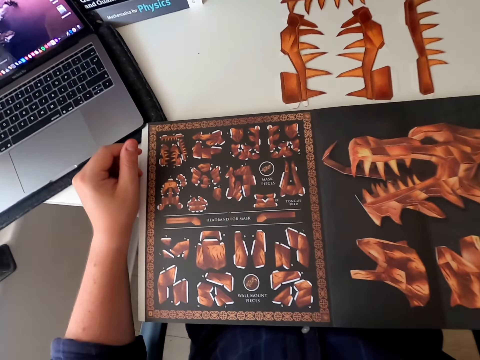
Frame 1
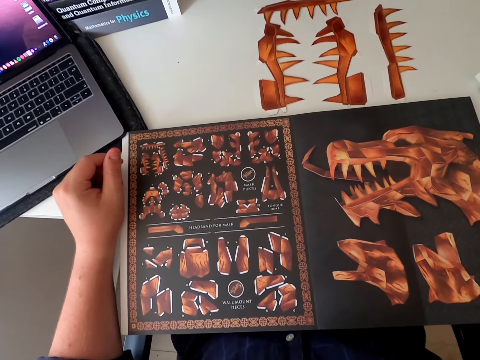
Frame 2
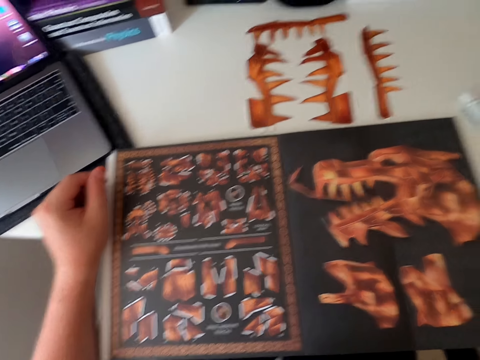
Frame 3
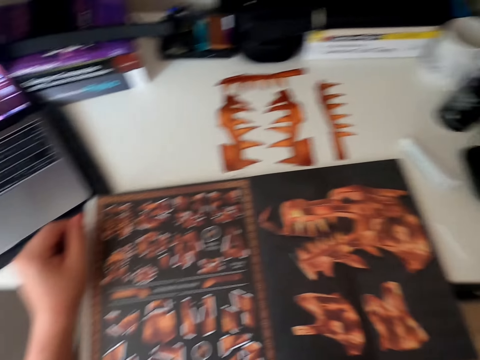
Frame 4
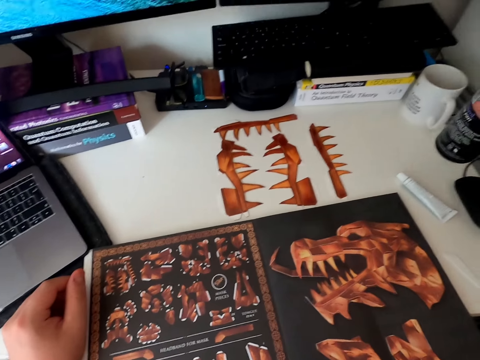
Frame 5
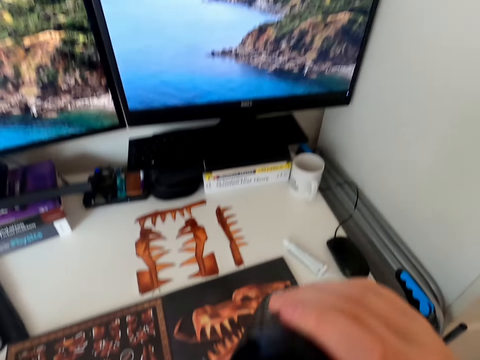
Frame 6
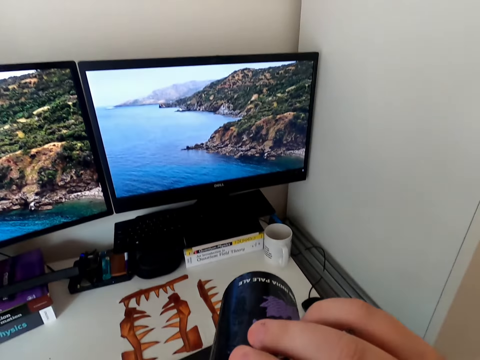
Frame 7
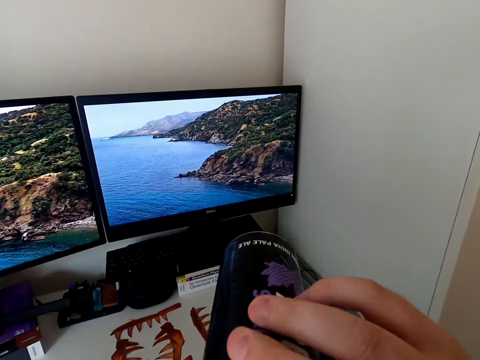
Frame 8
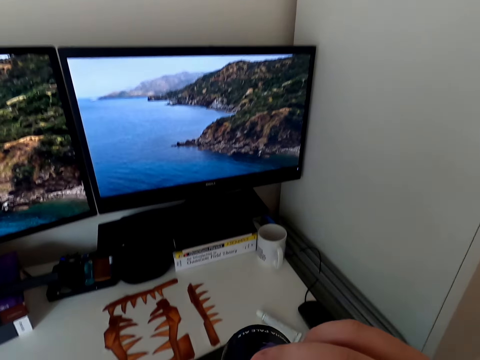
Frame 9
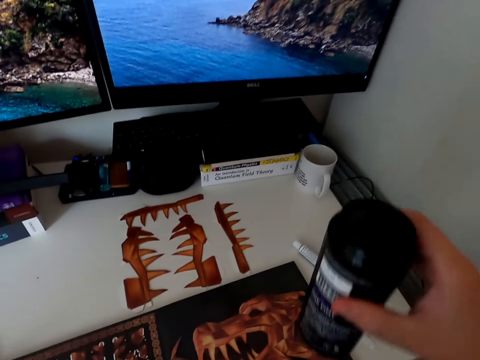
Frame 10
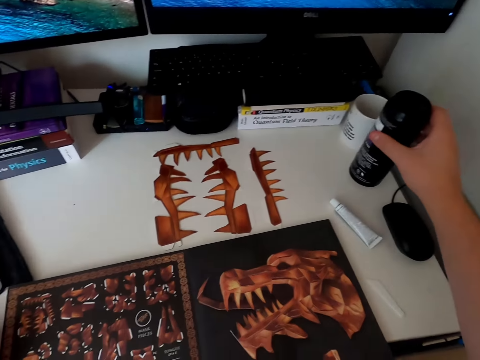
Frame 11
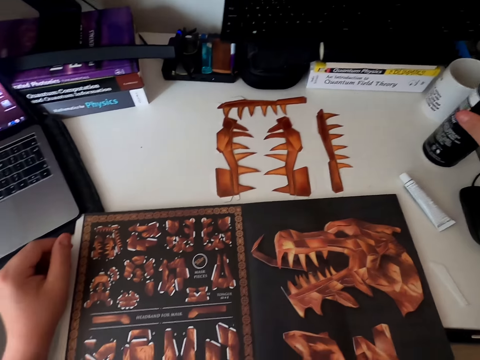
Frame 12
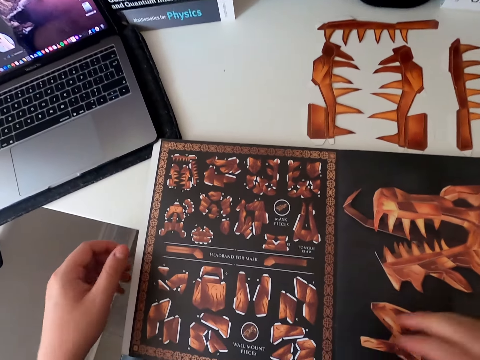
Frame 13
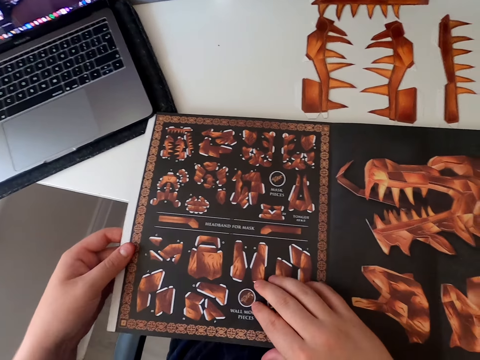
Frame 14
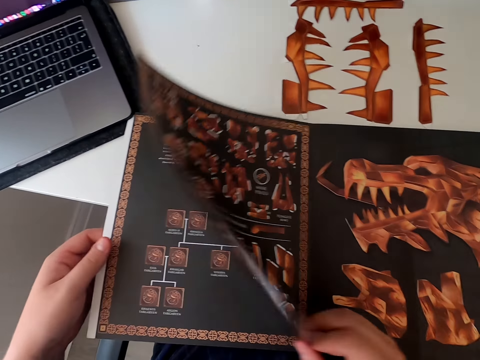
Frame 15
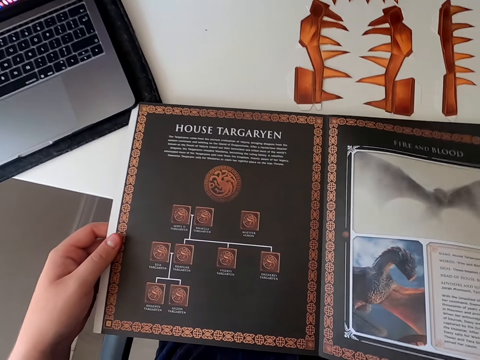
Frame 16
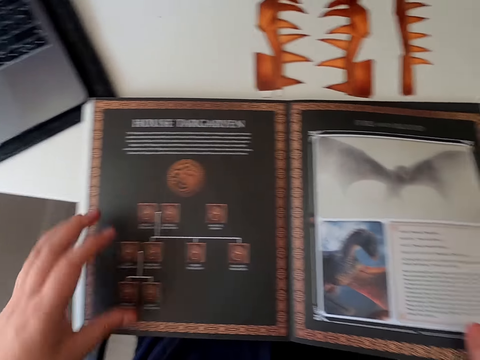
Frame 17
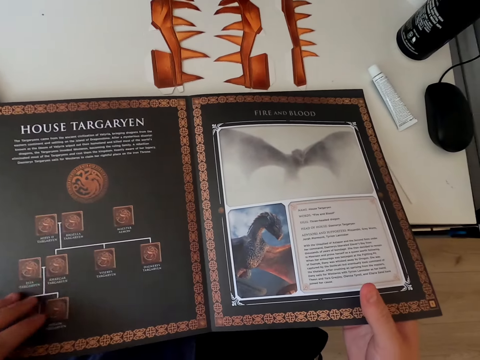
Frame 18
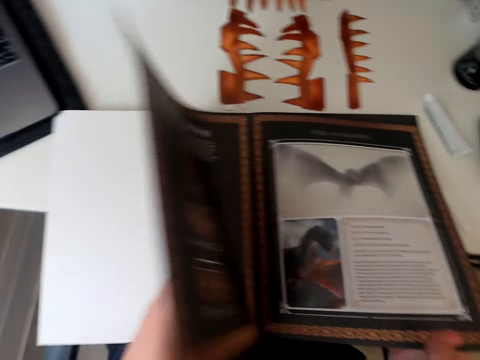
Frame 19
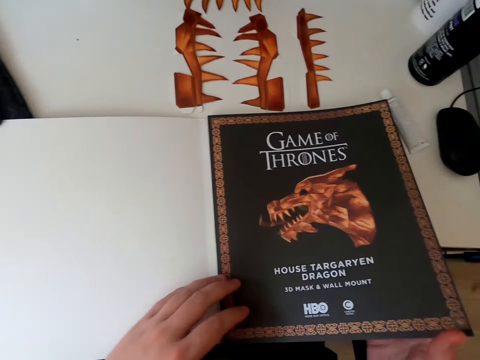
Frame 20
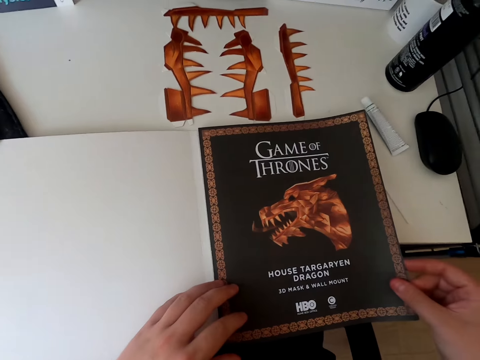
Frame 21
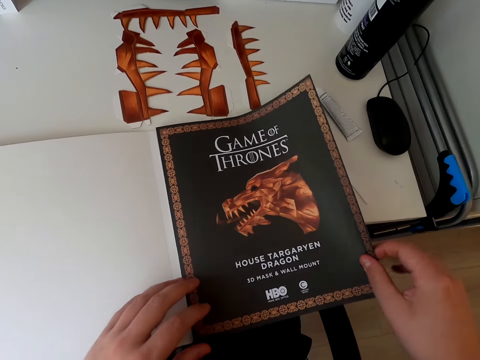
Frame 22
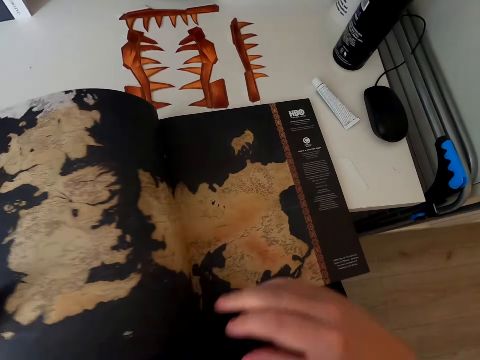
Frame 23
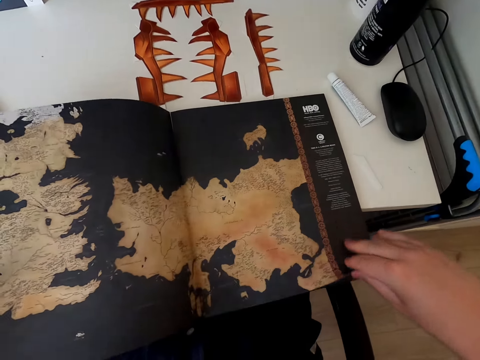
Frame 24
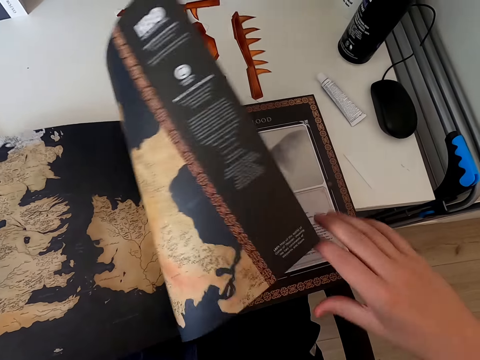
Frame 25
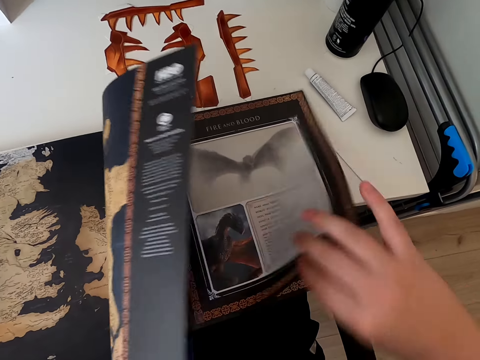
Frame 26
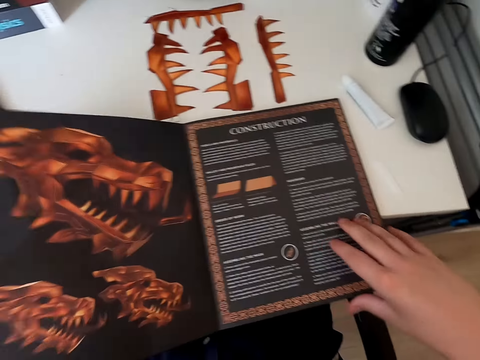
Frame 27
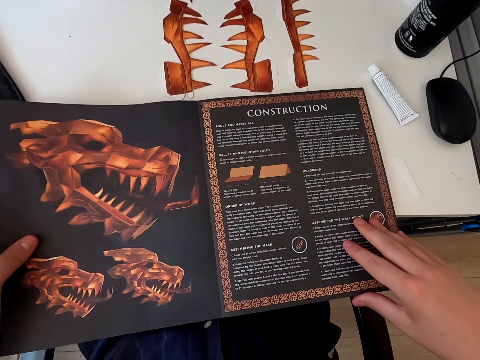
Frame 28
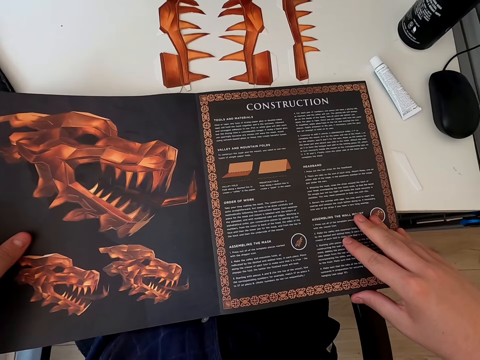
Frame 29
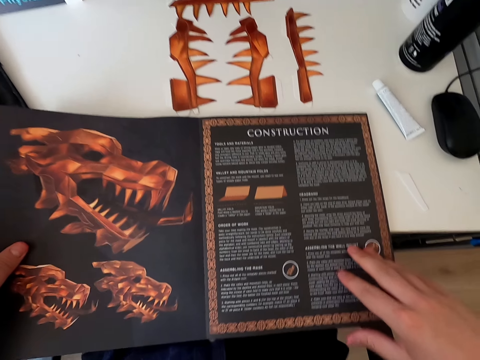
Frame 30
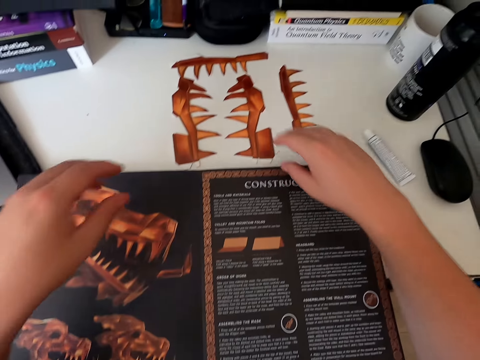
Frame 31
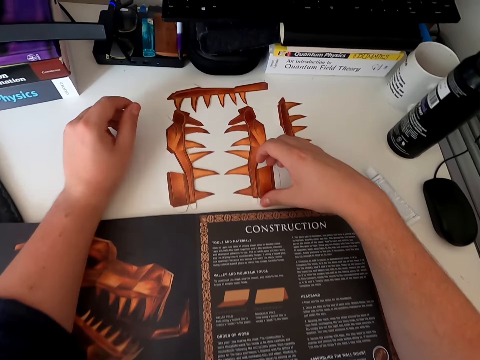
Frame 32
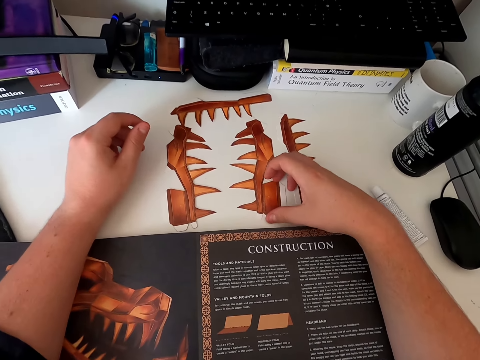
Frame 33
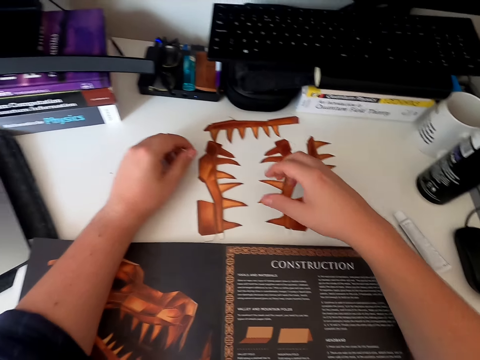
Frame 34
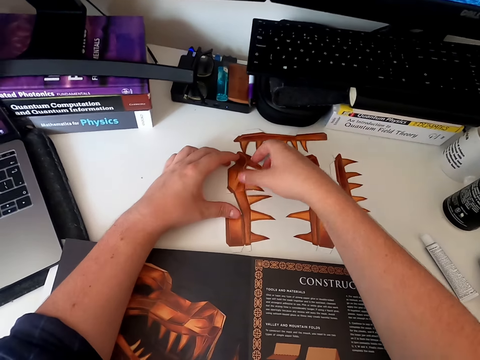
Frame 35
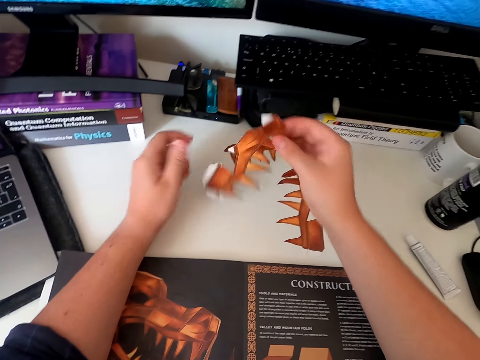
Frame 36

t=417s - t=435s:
The camera wearer moves hands. They stare at the paper craft. They pick up a tumbler can from the table top. They drink from the tumbler can. They place the tumbler can on the table top. They stare at the paper craft. They hold the paper craft. They turn the paper craft page. They stare at the paper craft. They turn the paper craft page repeatedly. They stare at the paper craft. They move hands. They pick up the board piece of paper from the table. They hold the paper craft.

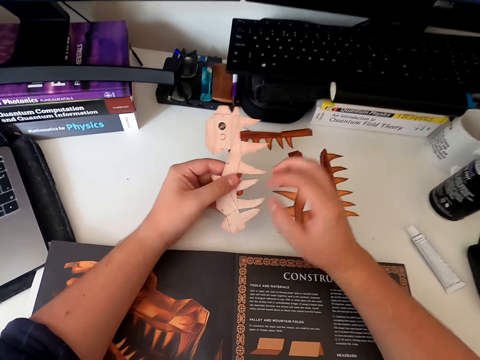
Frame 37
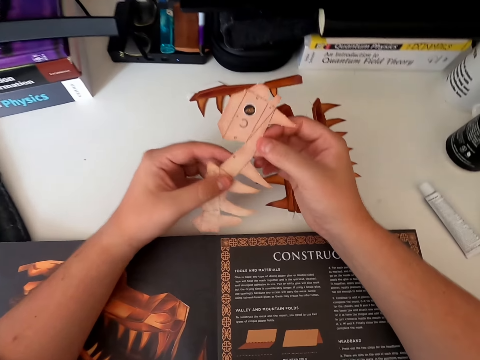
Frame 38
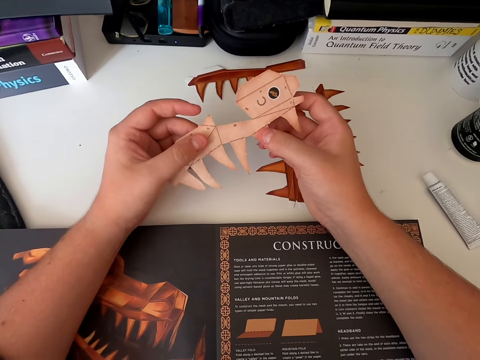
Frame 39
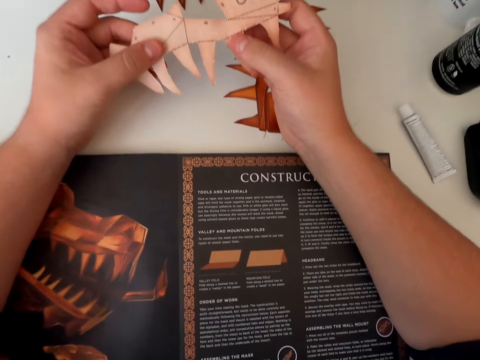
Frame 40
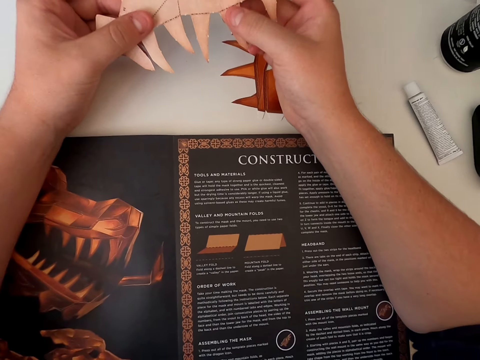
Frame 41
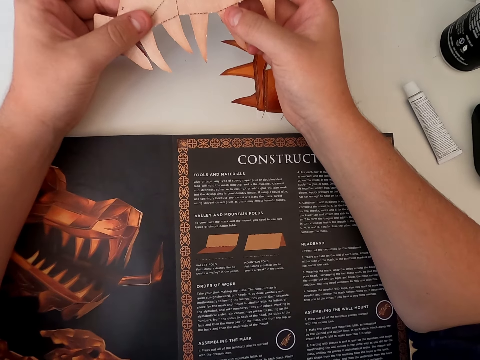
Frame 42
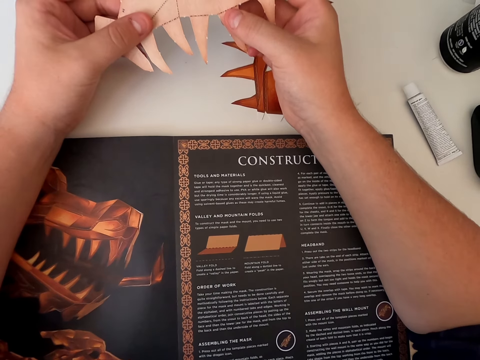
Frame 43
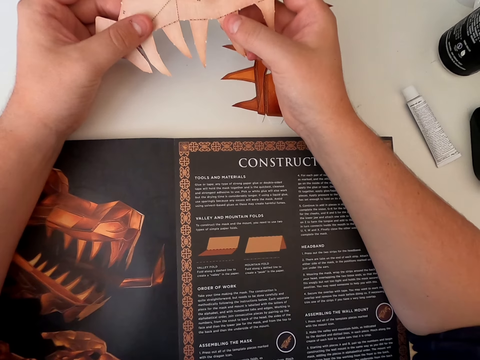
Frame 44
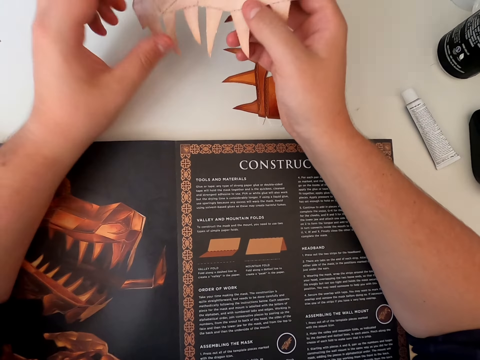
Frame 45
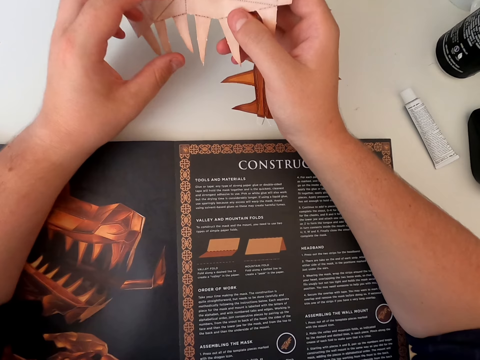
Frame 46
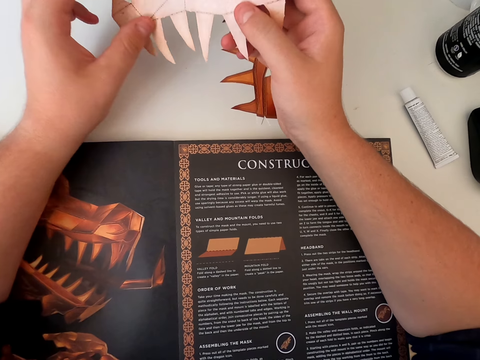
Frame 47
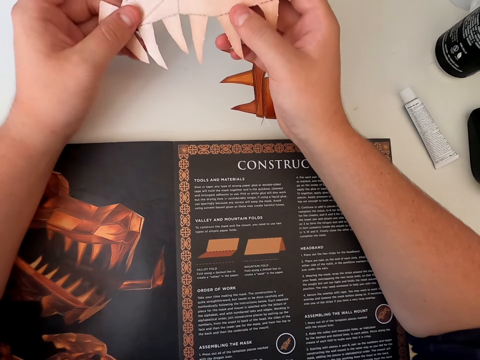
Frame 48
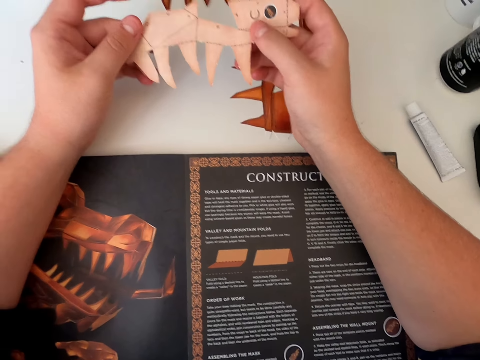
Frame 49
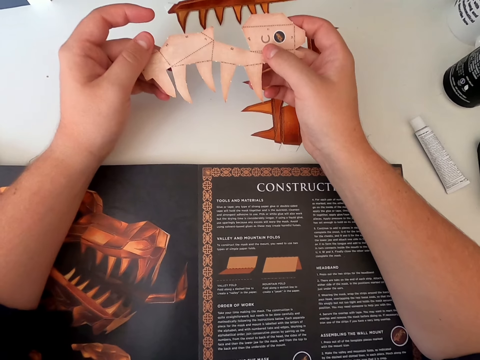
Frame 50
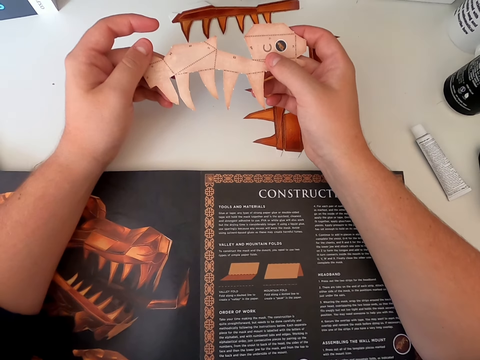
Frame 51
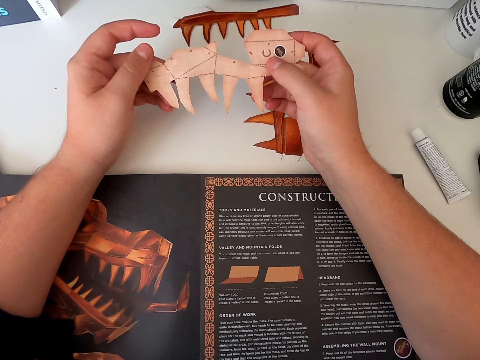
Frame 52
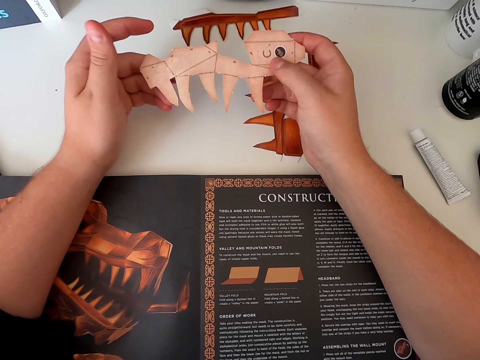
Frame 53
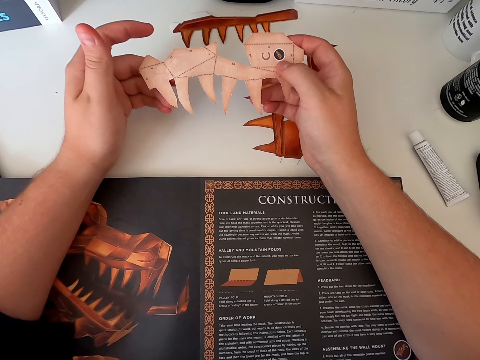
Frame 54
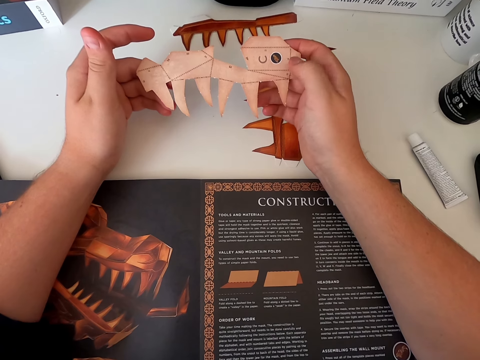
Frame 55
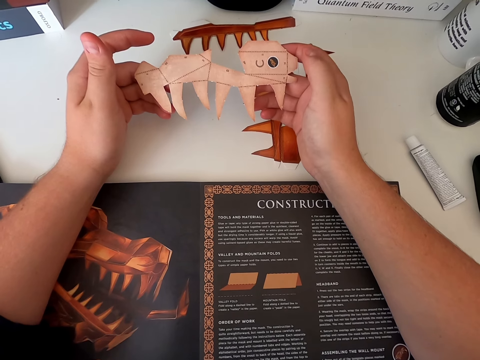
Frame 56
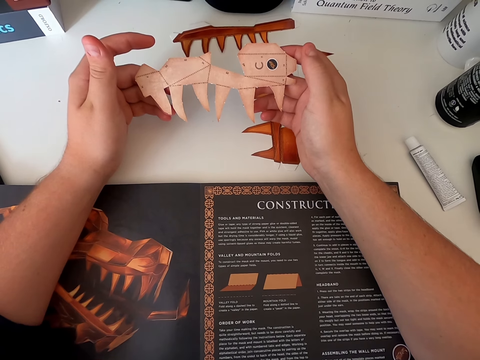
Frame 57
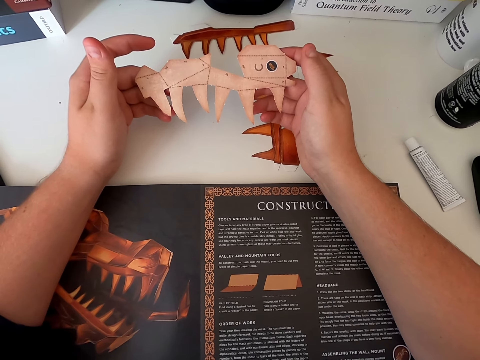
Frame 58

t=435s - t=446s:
The camera wearer turns the paper craft. They look at the board piece of paper. They stare at the paper craft. They move hands.
